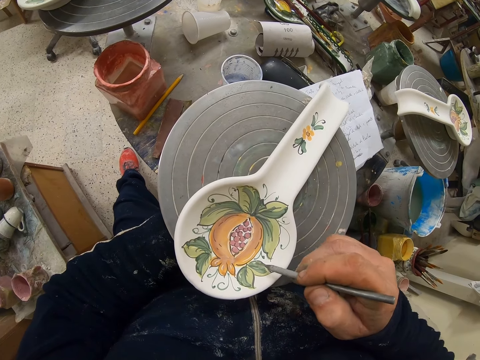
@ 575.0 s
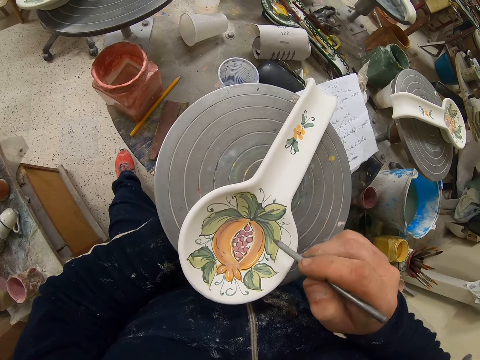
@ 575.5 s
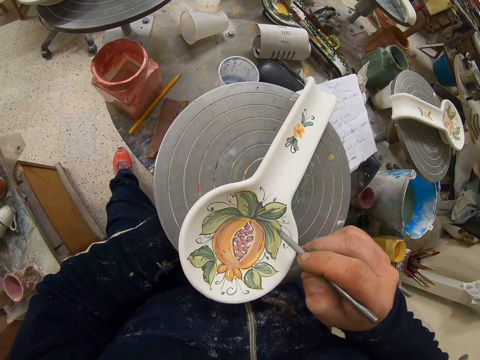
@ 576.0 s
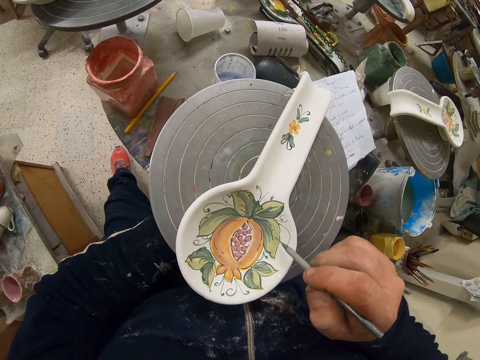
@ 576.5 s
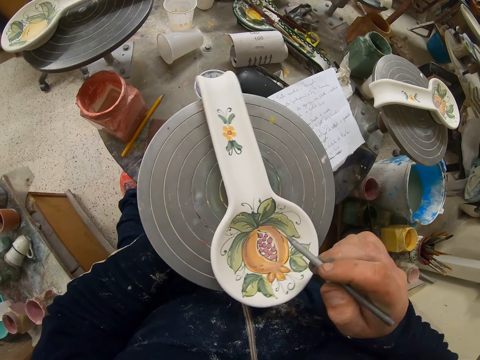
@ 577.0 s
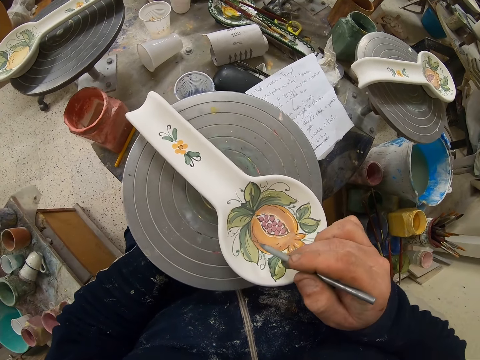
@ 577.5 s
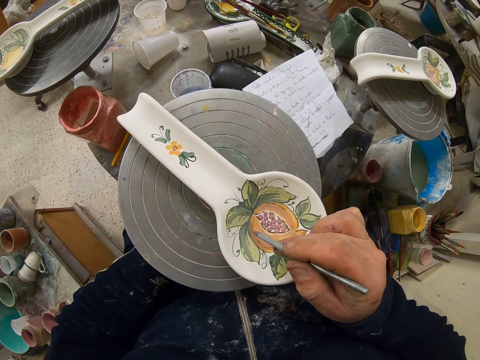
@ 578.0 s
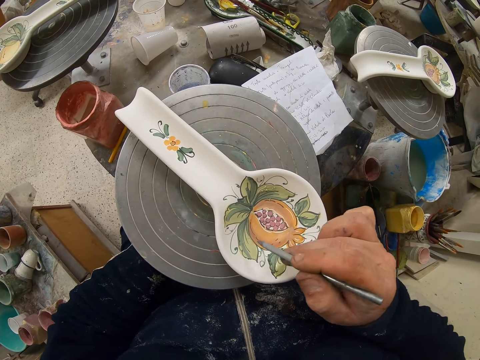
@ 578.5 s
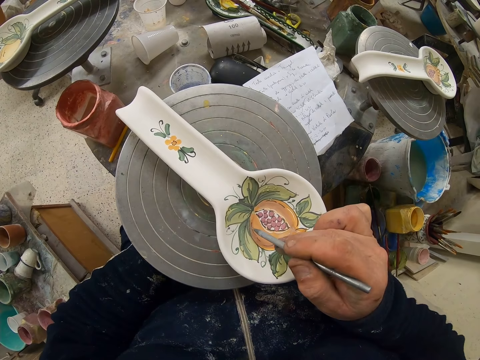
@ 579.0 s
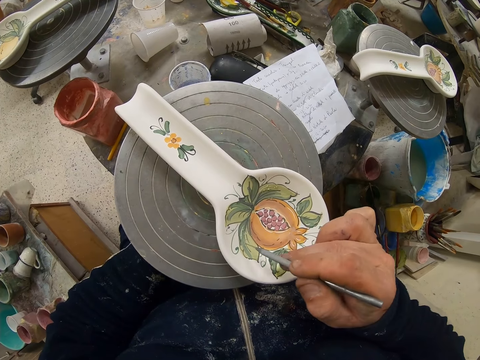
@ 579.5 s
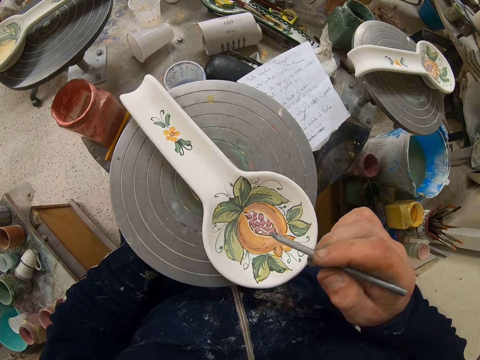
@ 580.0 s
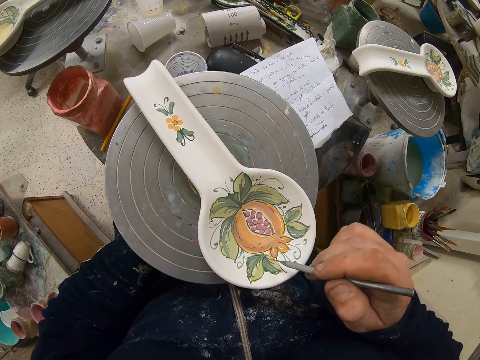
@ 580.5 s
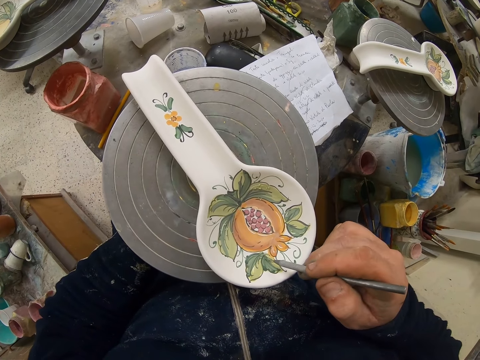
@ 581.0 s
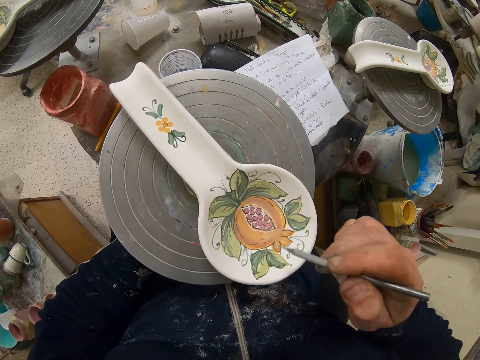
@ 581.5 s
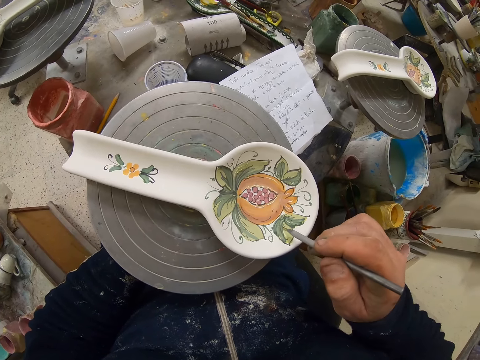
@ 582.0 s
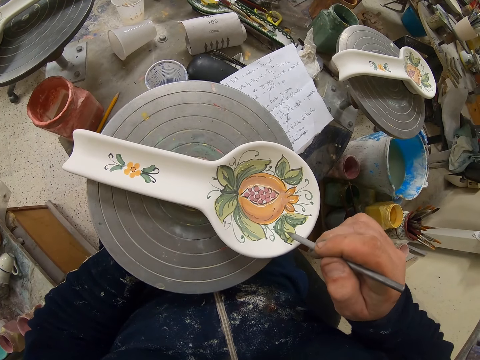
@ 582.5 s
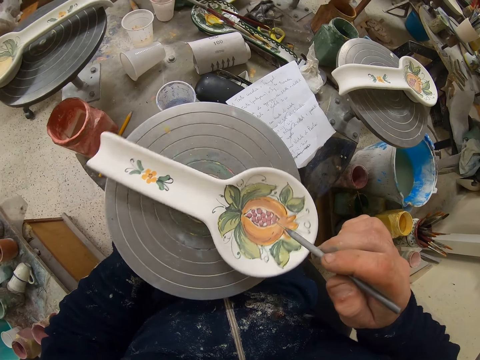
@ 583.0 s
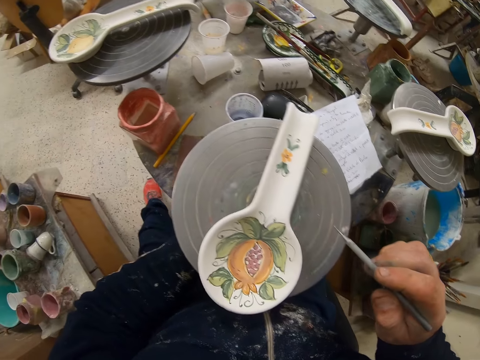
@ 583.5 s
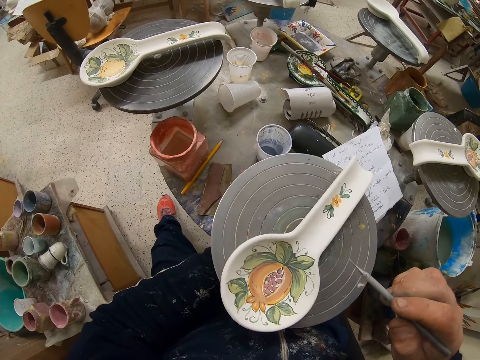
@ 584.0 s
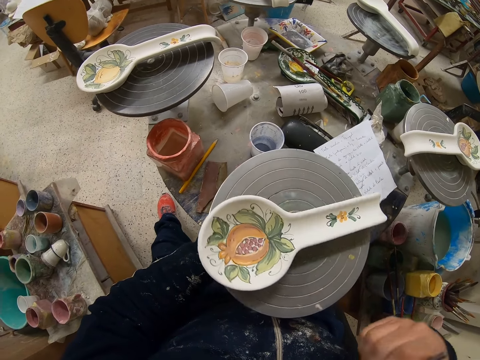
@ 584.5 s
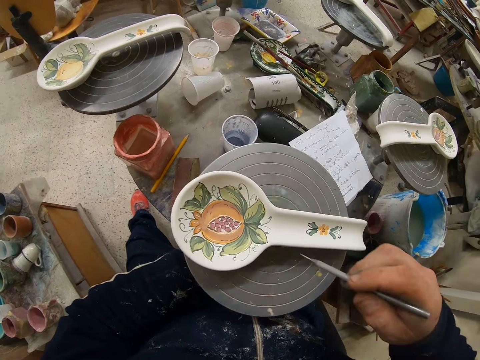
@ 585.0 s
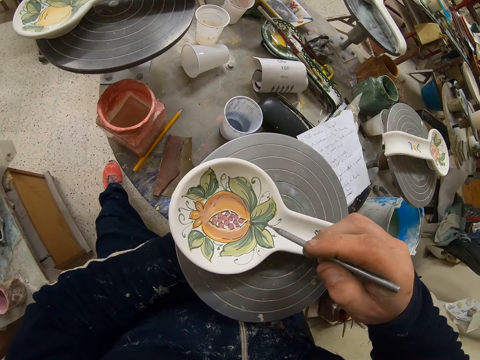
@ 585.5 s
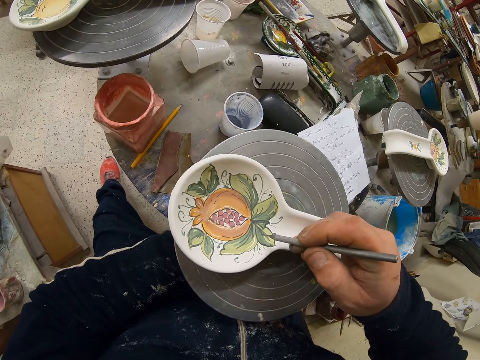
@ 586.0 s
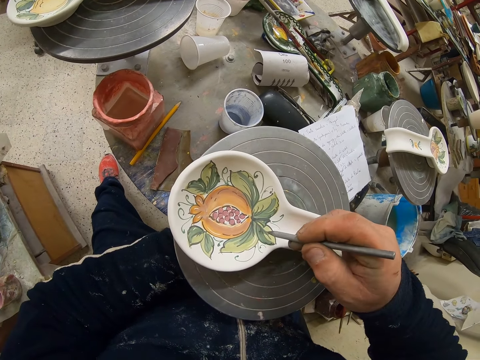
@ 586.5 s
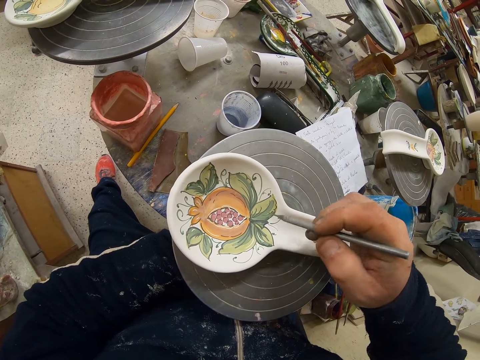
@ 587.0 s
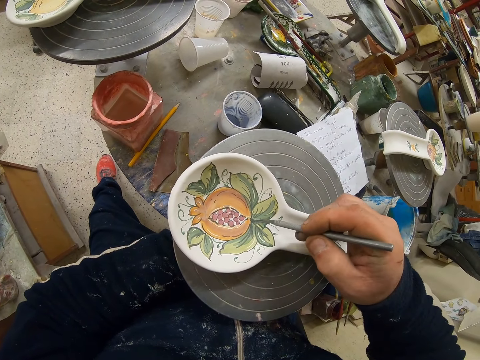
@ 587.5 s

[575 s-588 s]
The camera wearer turns the table. They decorate the plate with the paint brush.

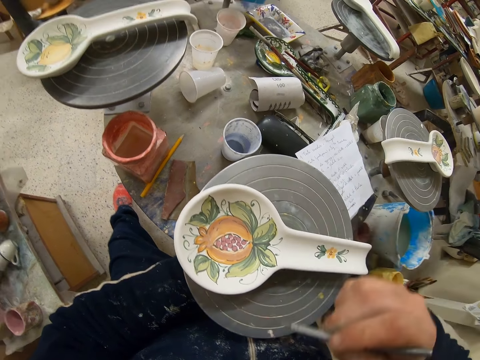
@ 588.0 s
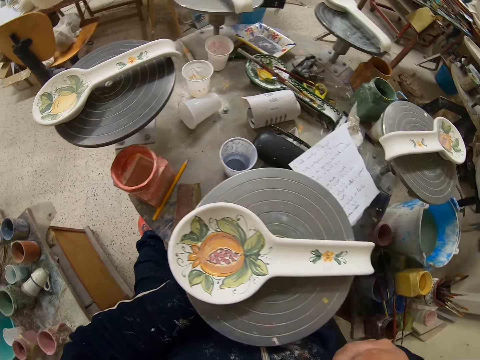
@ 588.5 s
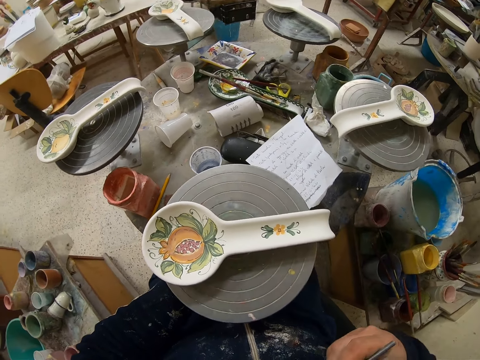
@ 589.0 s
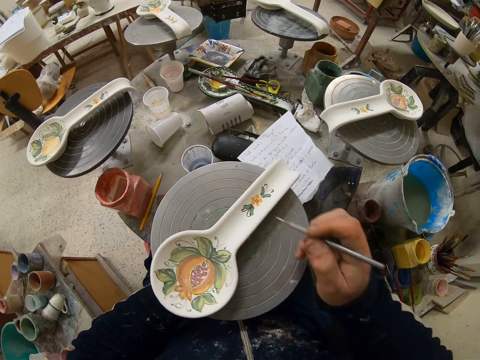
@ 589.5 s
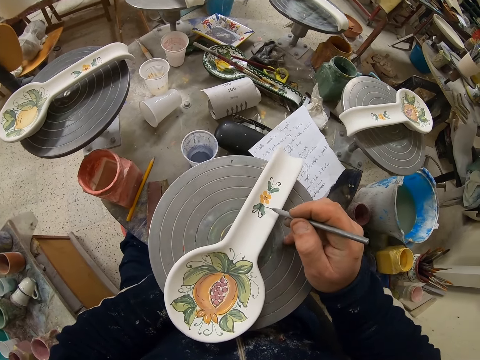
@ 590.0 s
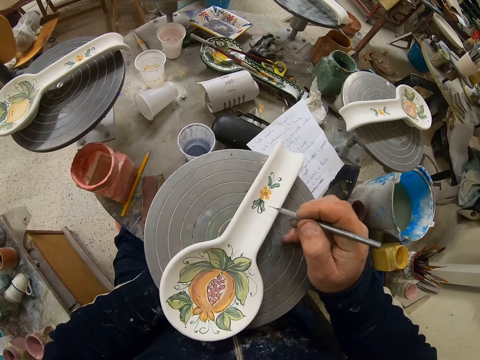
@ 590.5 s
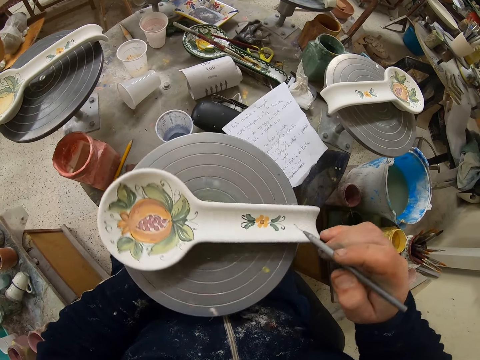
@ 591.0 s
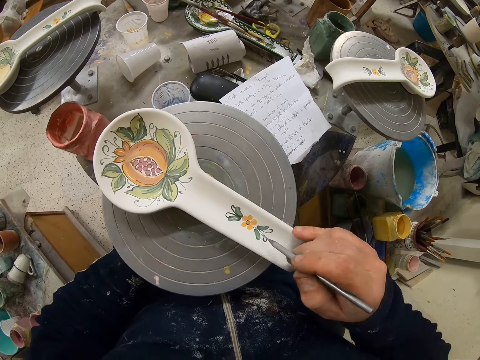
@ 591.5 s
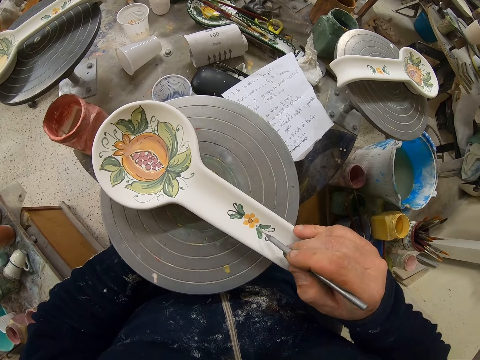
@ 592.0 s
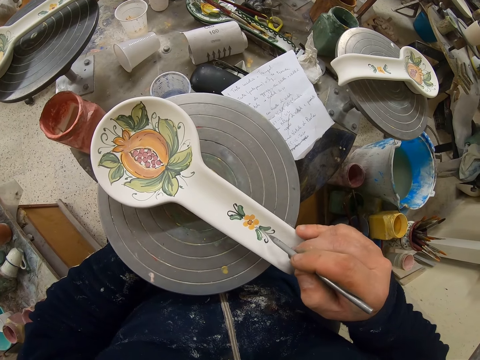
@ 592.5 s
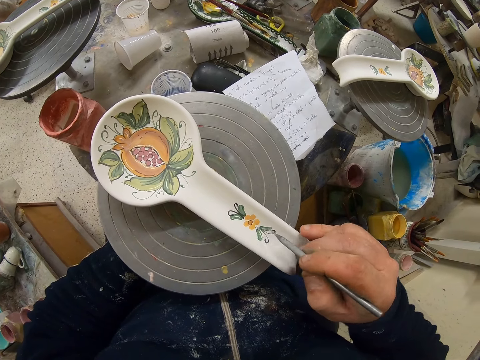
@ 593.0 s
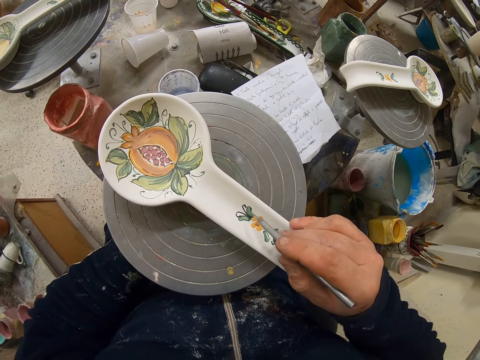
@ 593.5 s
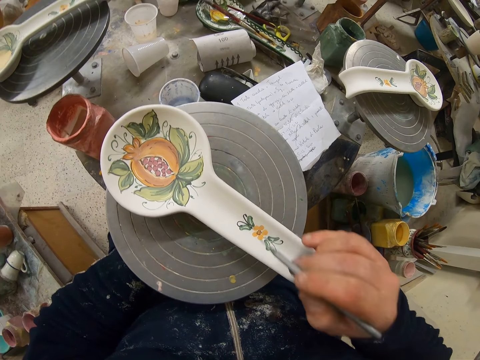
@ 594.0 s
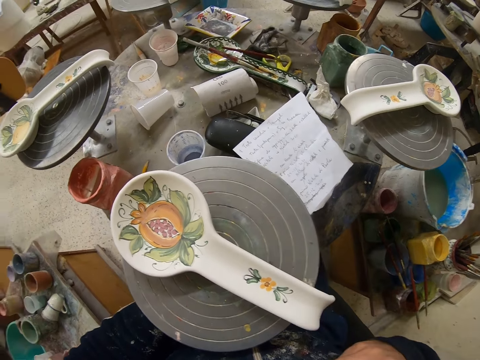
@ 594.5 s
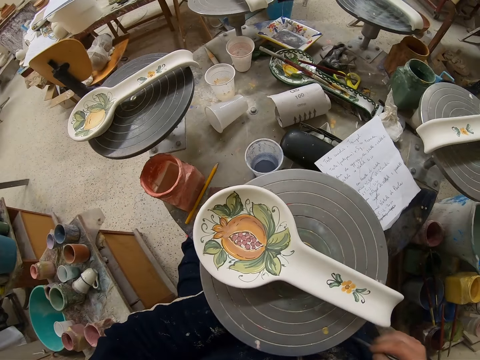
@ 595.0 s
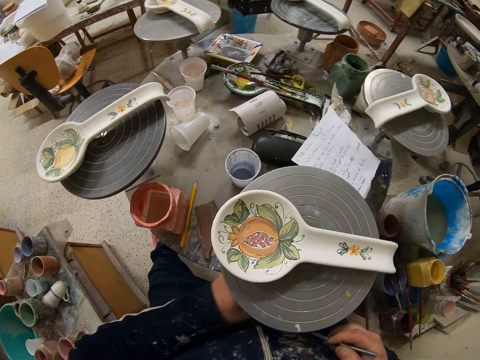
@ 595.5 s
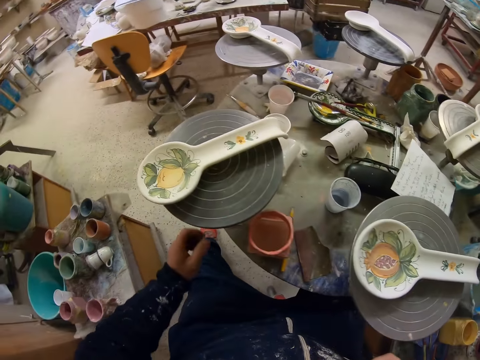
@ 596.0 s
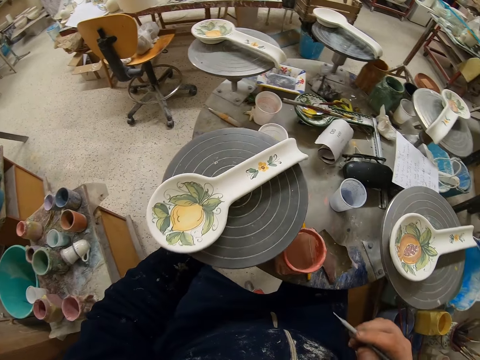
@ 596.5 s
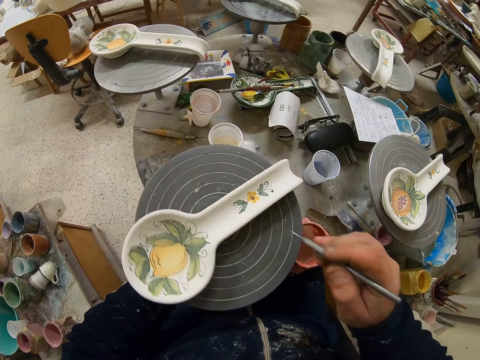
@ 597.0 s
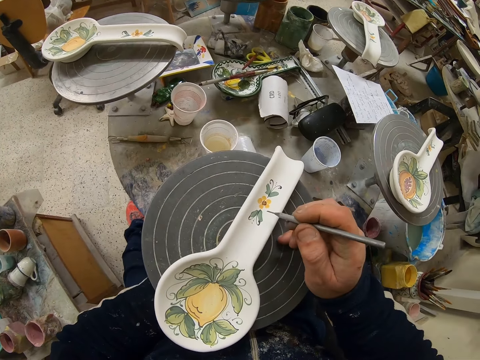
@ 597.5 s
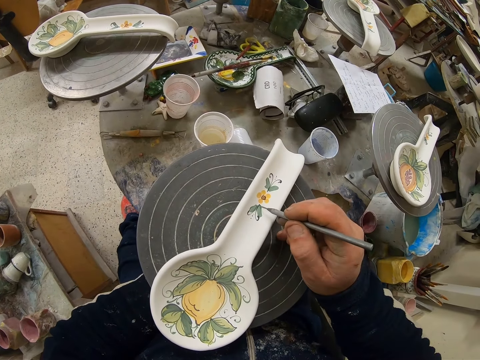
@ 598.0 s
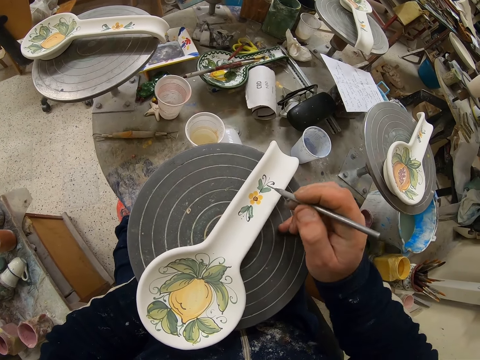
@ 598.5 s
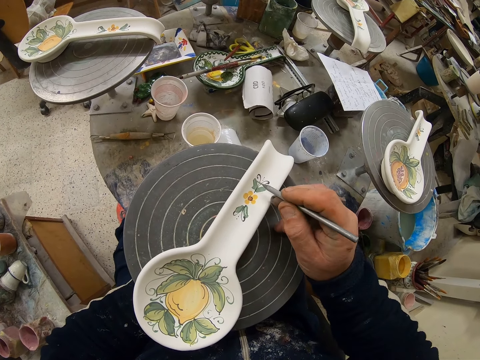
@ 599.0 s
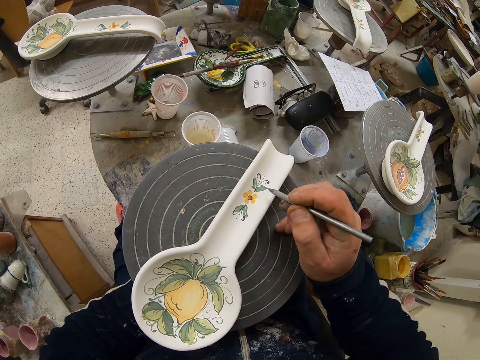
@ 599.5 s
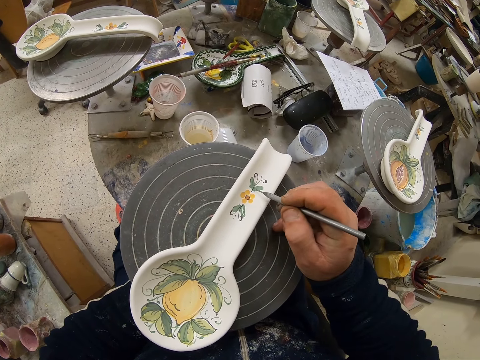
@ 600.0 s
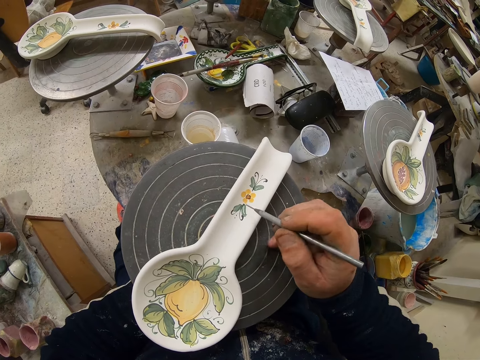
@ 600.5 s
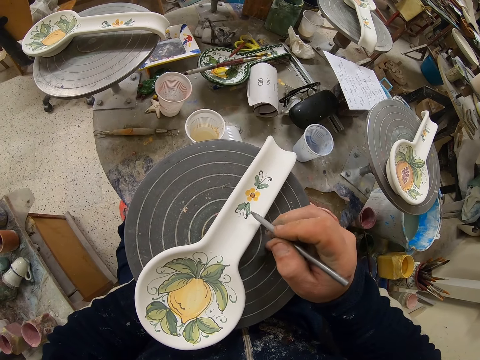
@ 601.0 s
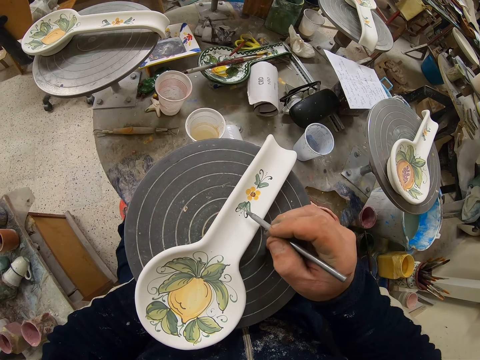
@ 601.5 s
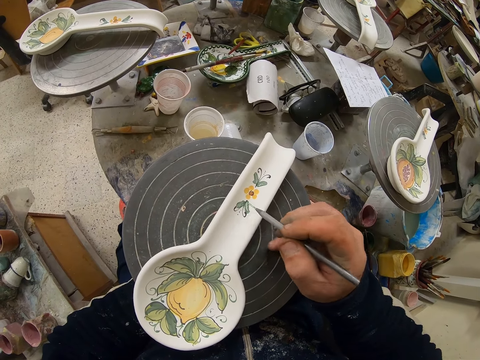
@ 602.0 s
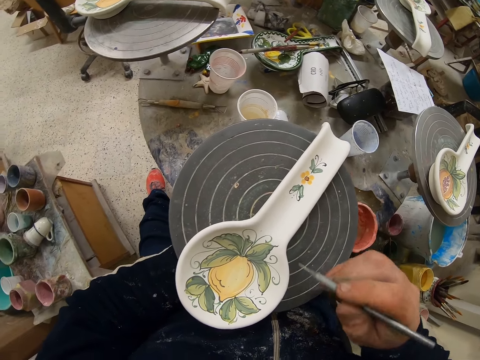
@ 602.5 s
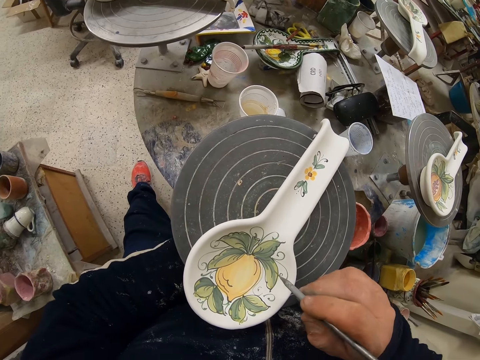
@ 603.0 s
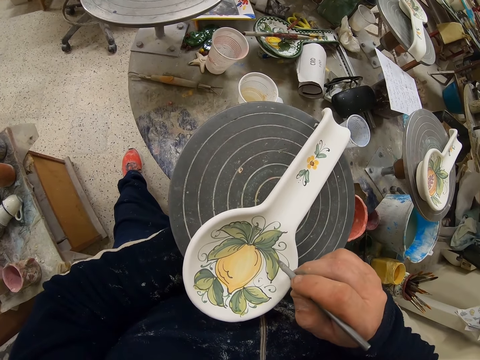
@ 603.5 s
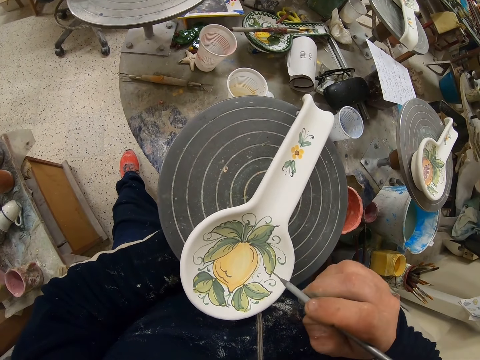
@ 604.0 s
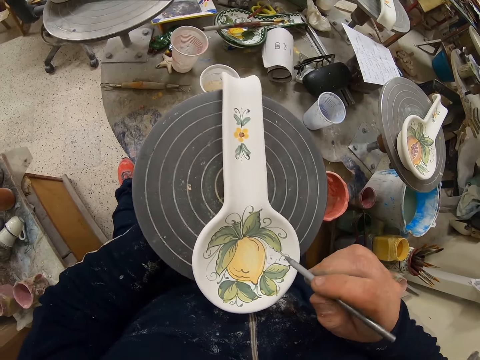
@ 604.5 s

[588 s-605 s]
The camera wearer turns the table. They decorate the plate with the paint brush. They turn the table. They decorate the plate or spoon with the paint brush.
